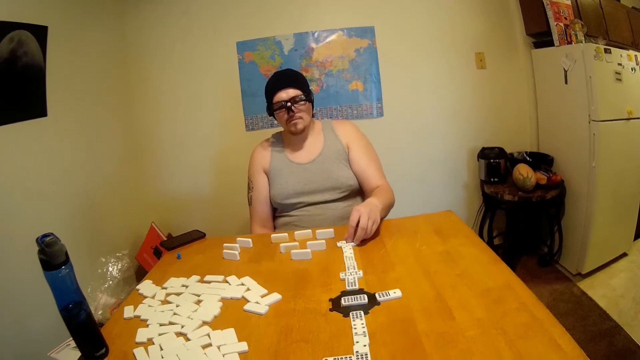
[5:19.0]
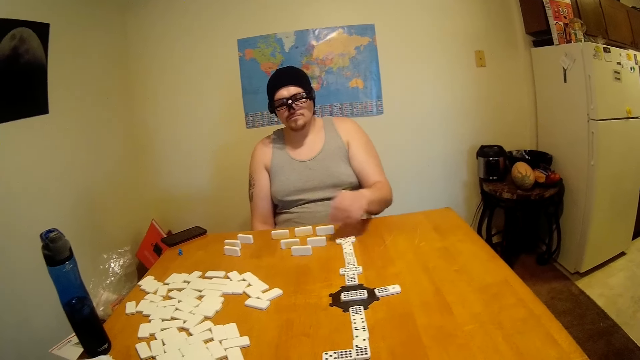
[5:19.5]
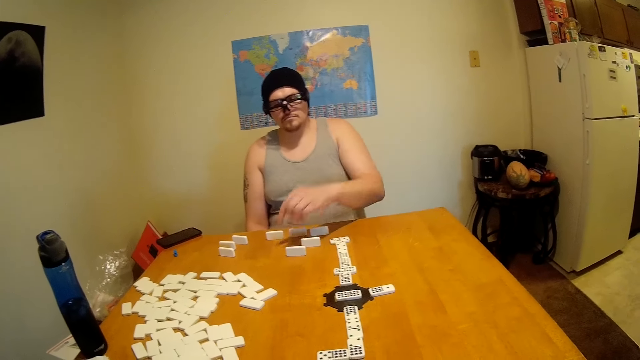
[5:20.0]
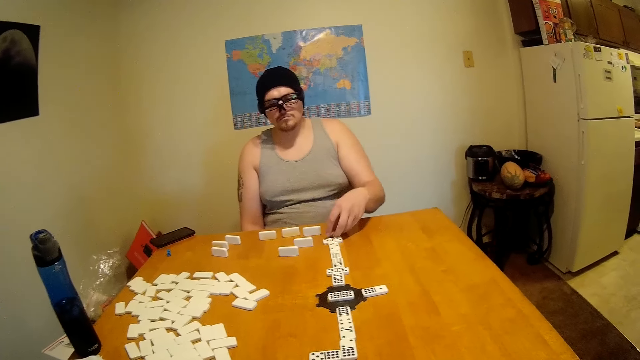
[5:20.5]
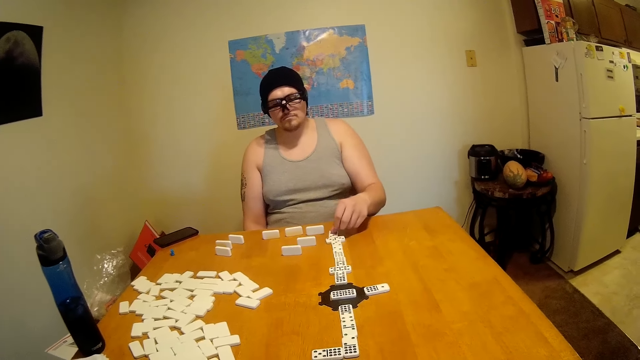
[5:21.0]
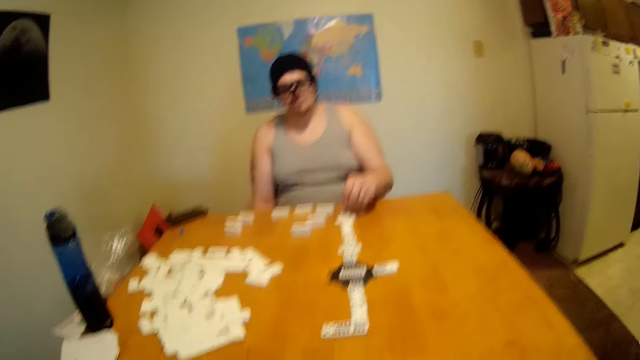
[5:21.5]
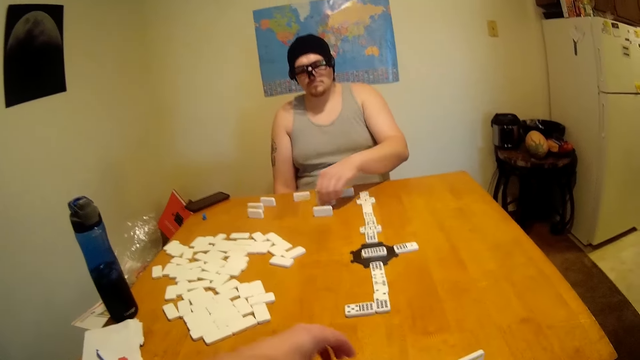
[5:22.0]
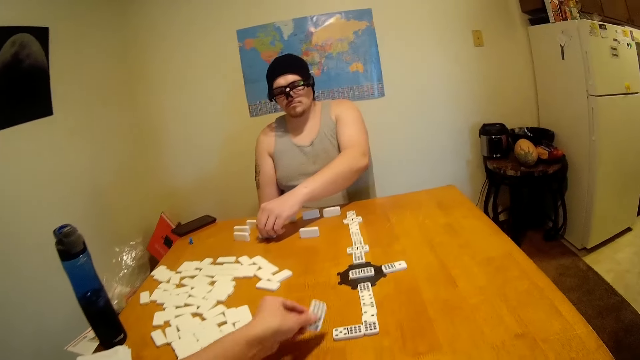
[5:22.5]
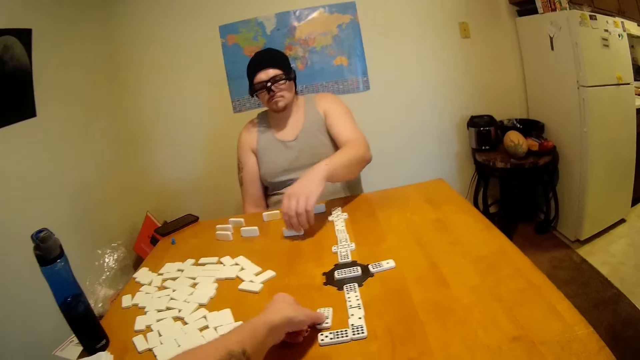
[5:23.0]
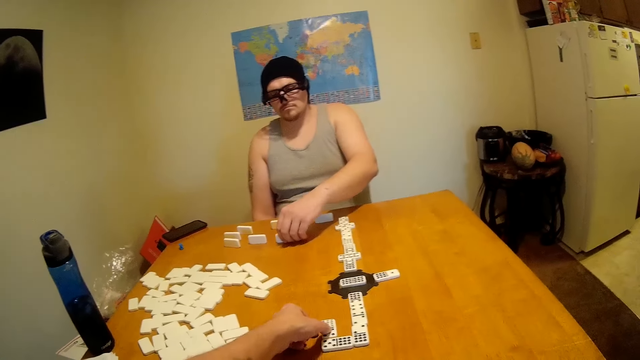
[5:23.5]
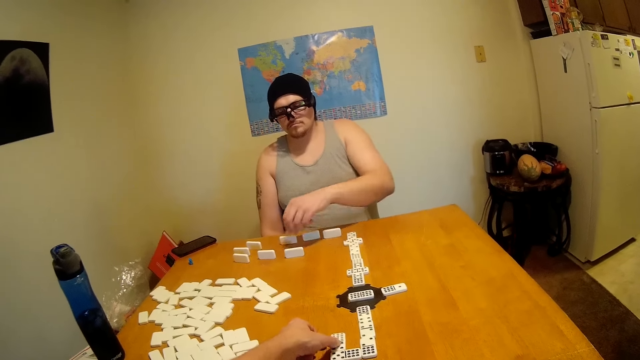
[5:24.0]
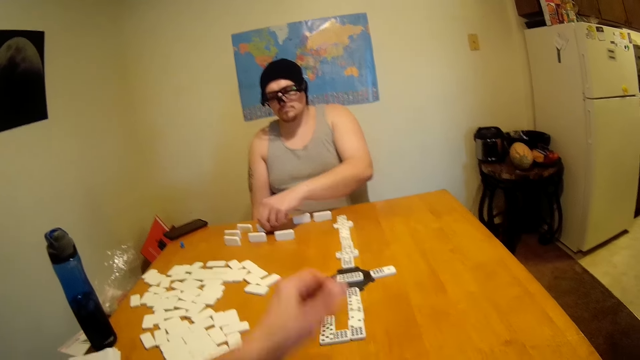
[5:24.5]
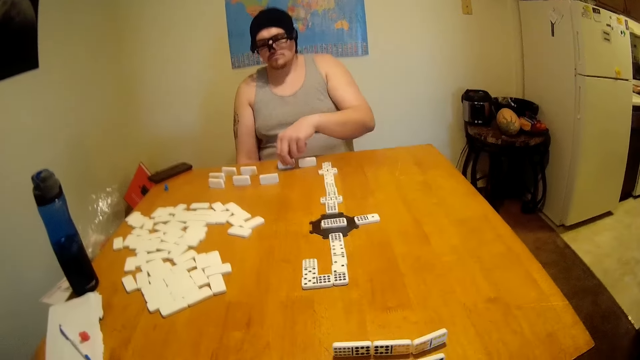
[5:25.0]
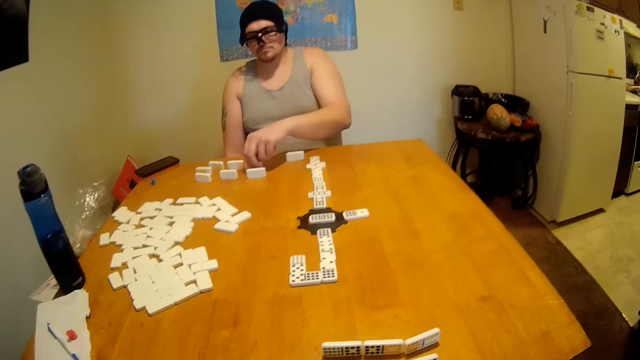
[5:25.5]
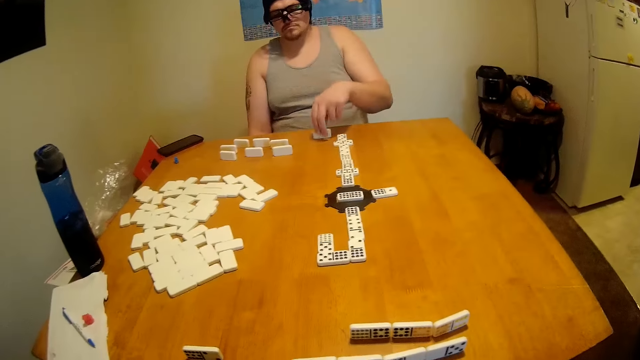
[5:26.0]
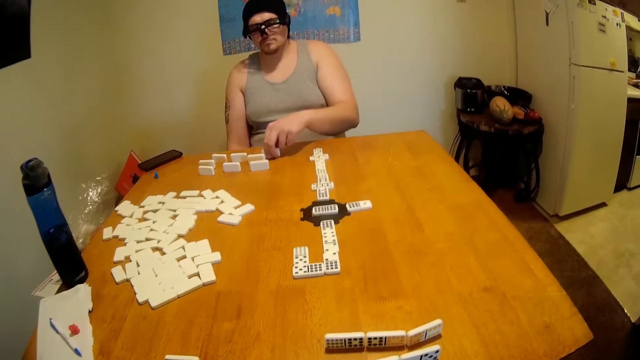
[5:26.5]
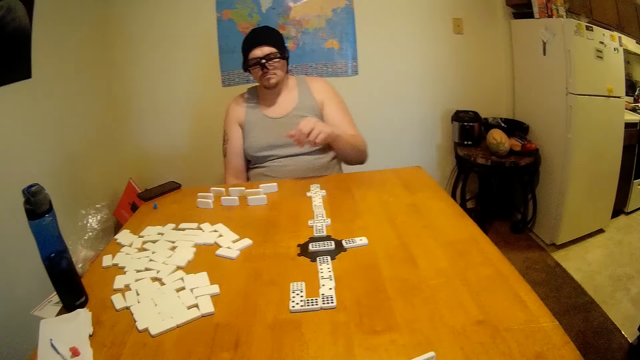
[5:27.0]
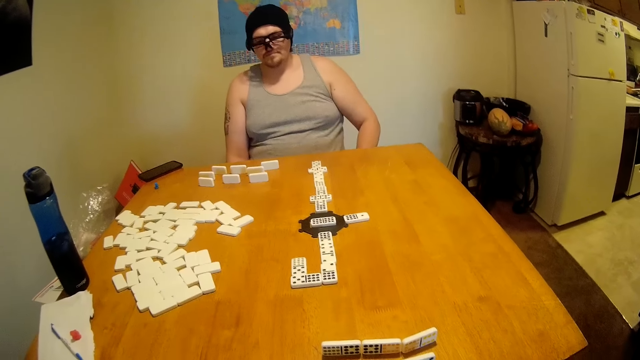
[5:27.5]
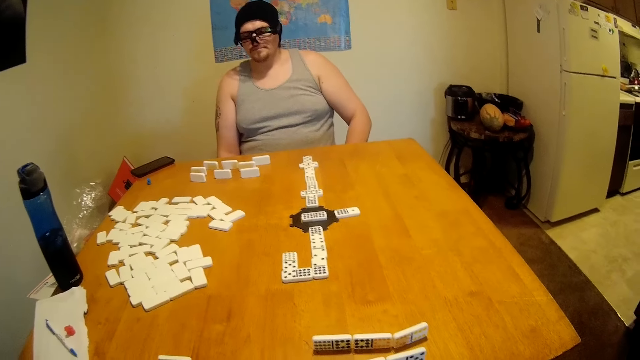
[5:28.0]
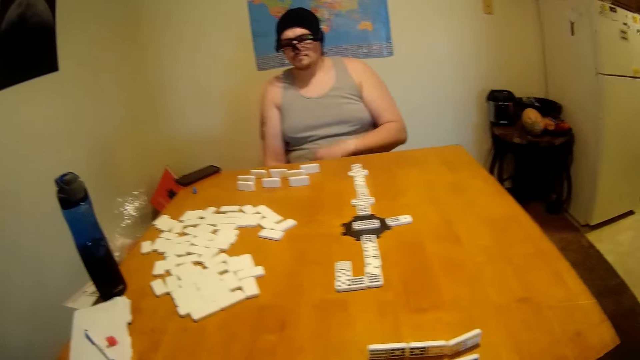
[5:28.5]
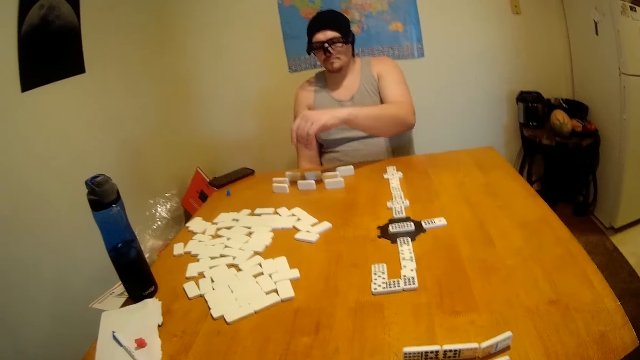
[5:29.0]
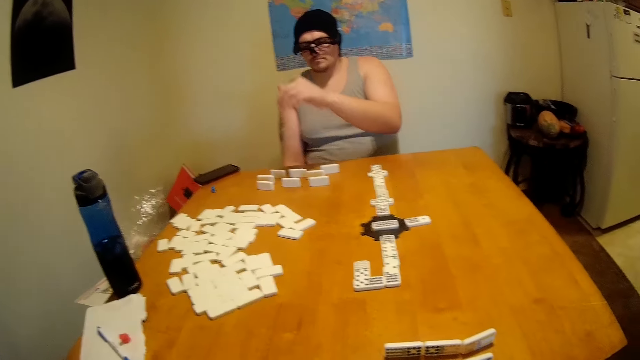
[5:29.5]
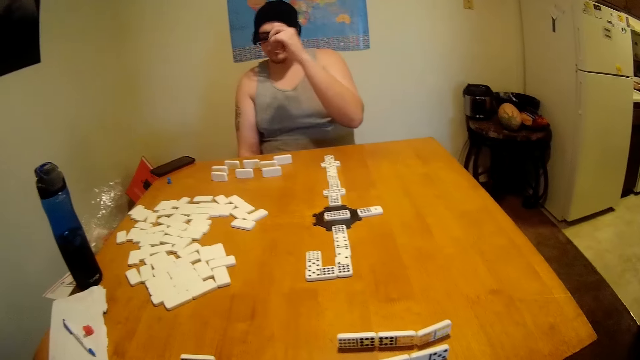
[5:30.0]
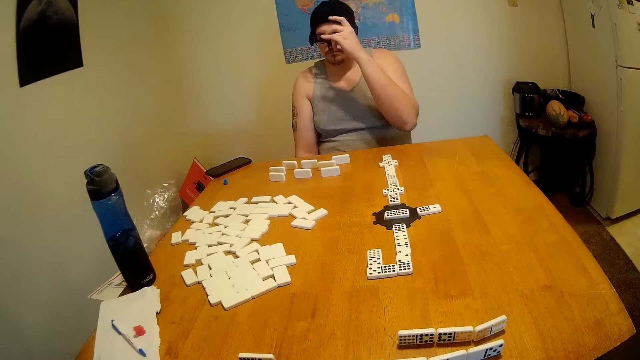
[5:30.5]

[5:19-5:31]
A man puts dice on a table. He puts dice on the table again. He picks up the dice. He picks up the dice again. The camera wearer puts the dice on the table. The man arranges something. The camera wearer plays. The man moves the dice and picks up the dice. He moves the dice. The camera wearer moves their hand away from the dice. The man moves the dice and raises his left hand. He moves the dice, picks up the dice, raises his left hand, and lowers his left hand. The camera wearer looks around. The man rubs his fingers and raises his left hand.

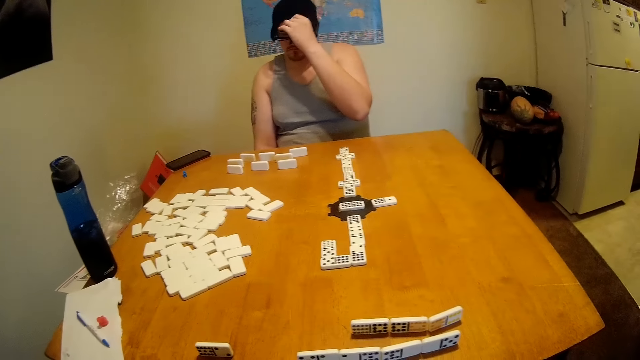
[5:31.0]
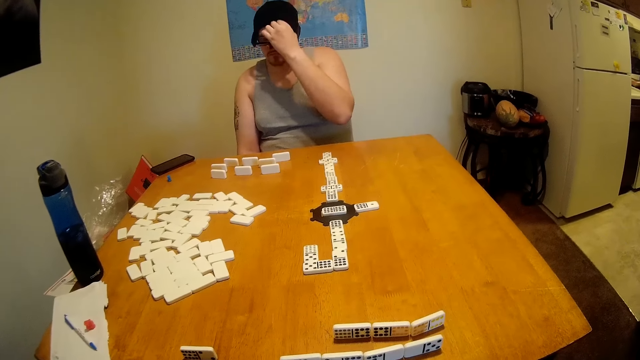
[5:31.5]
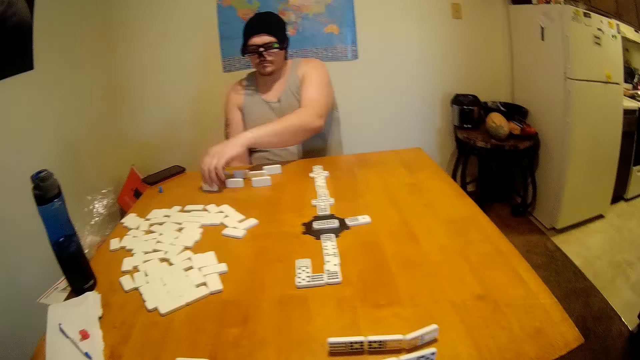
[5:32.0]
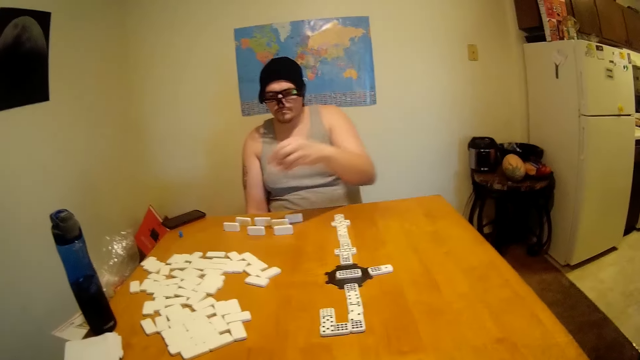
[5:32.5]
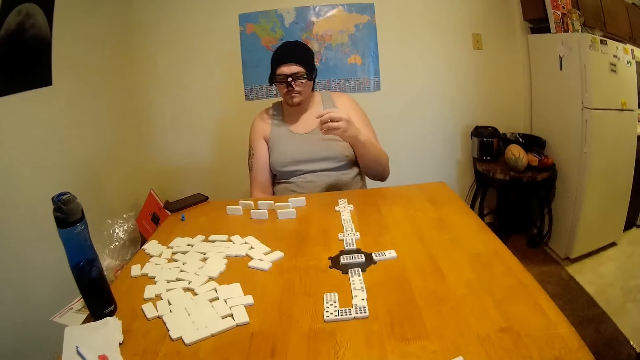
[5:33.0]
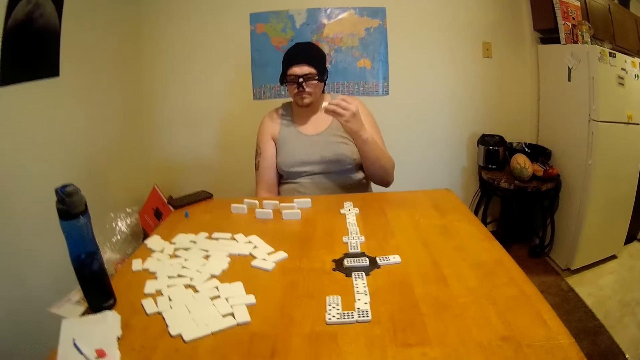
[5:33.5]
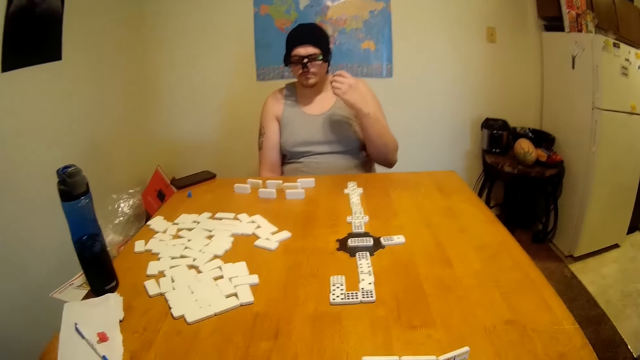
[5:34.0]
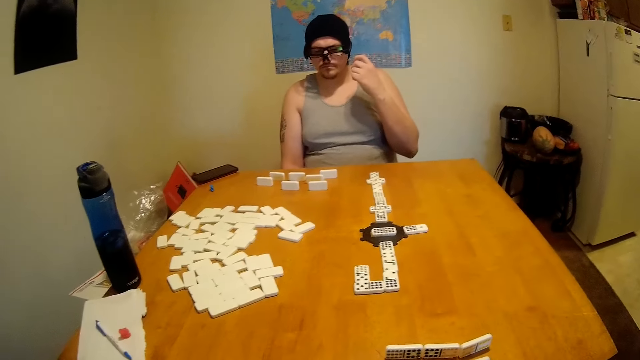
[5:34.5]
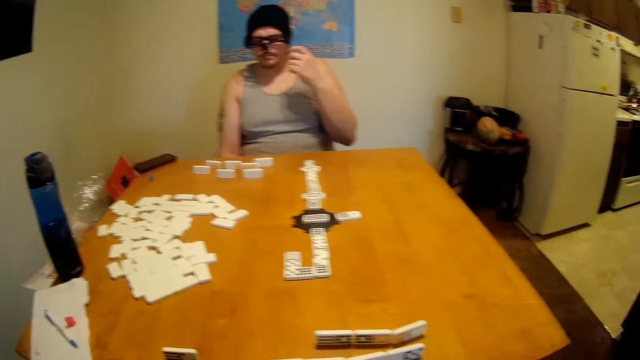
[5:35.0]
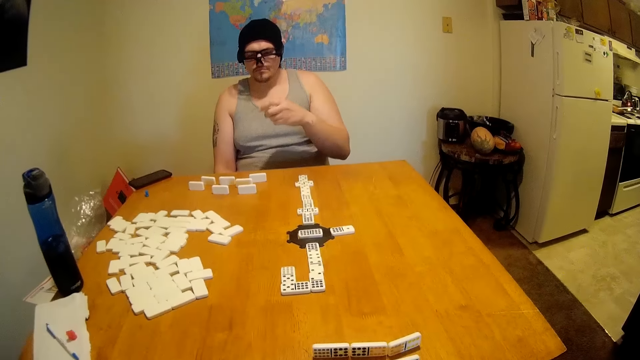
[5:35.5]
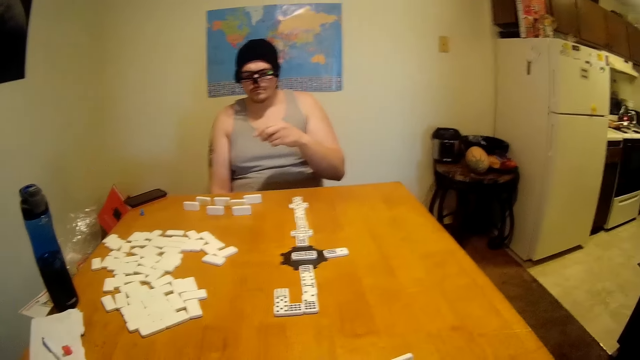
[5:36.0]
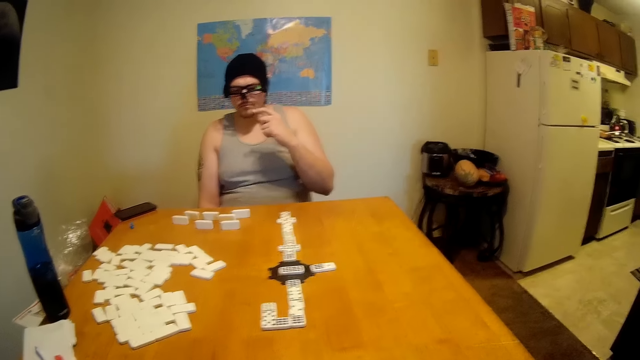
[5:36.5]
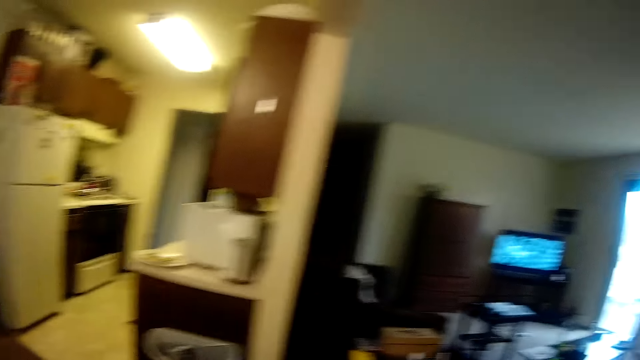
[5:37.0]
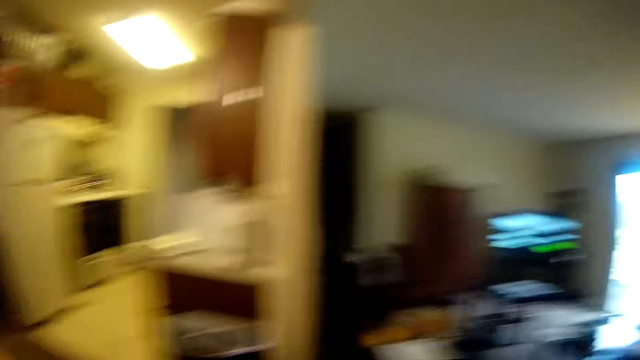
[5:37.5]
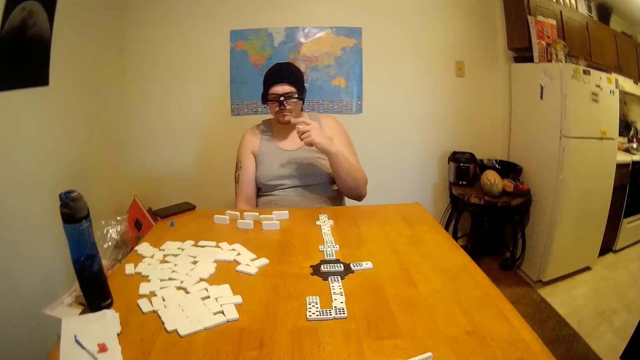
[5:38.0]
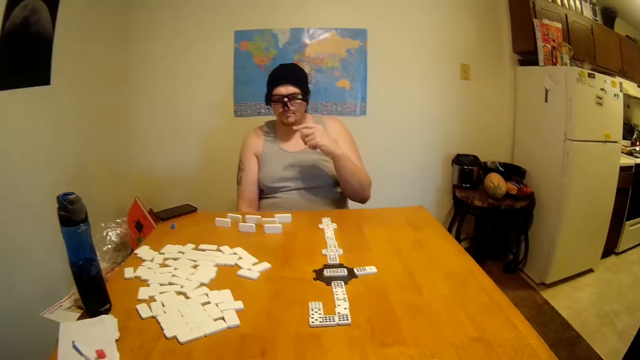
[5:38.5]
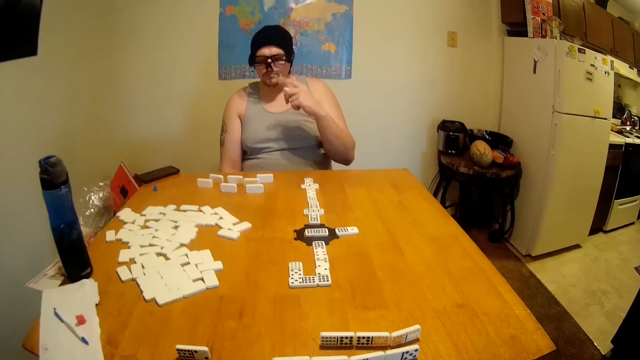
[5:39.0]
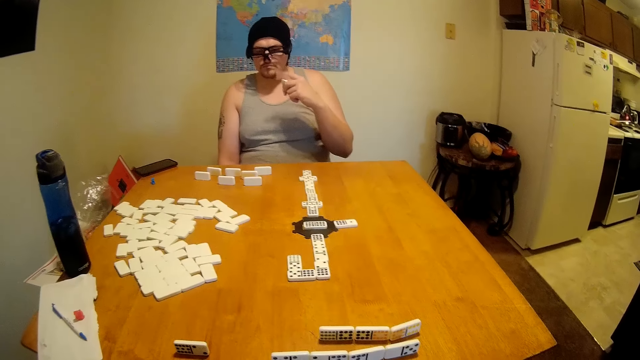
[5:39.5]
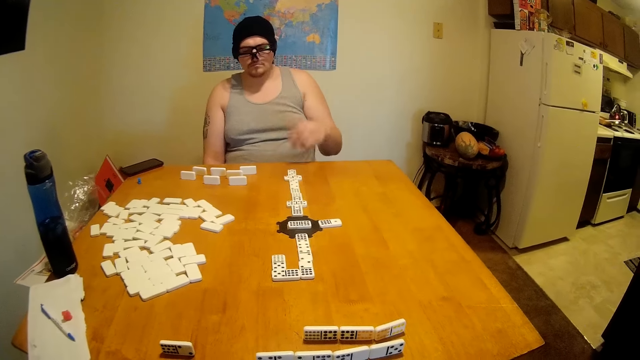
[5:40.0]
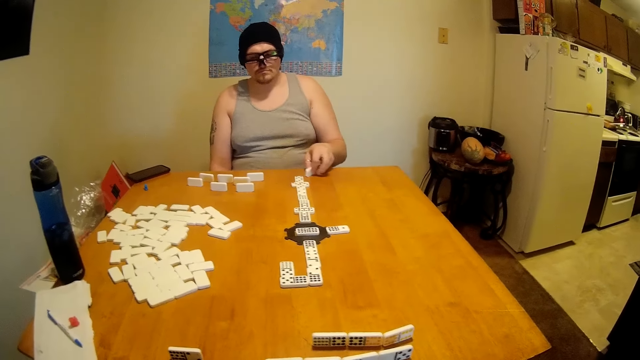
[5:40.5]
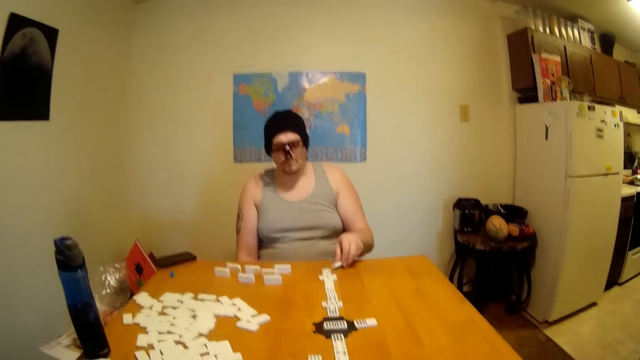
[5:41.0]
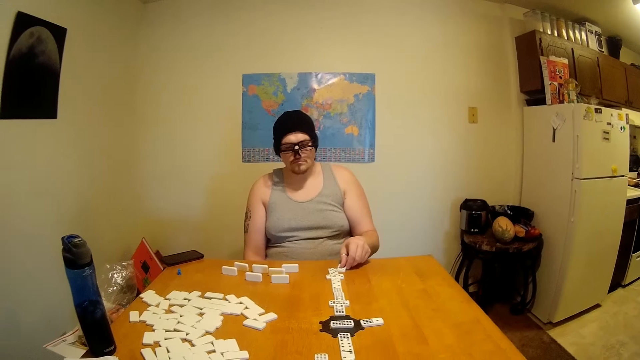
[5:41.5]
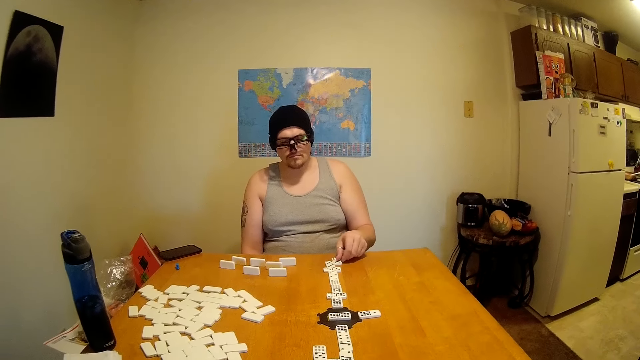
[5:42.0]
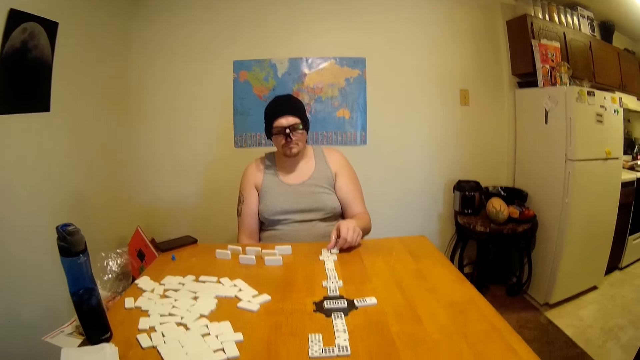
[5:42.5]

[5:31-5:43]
A man touches the sunglasses and moves fingers. The man picks up dice and lowers the left hand. The man turns the dice in the hand. The man plays. The man puts the dice on the table. The man moves the dice.
